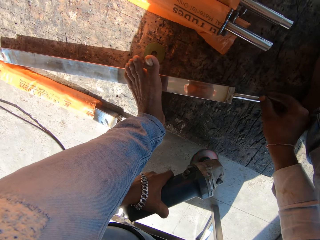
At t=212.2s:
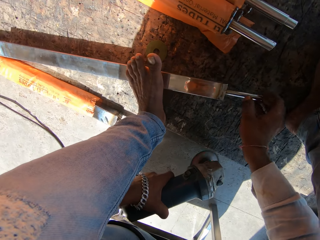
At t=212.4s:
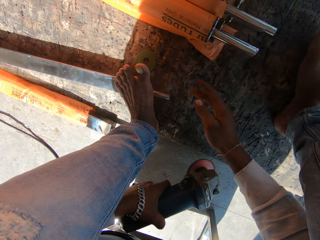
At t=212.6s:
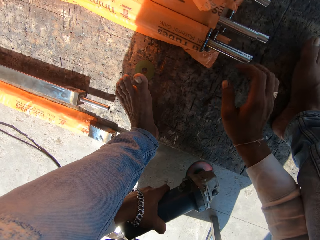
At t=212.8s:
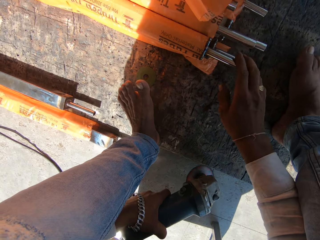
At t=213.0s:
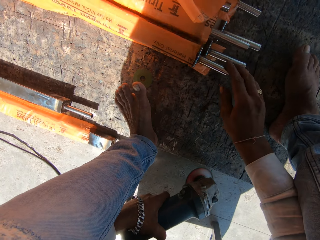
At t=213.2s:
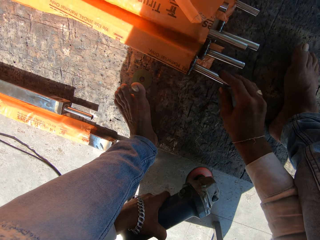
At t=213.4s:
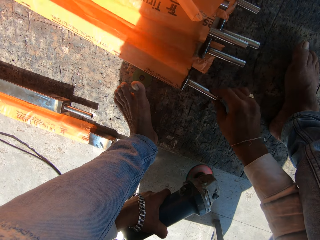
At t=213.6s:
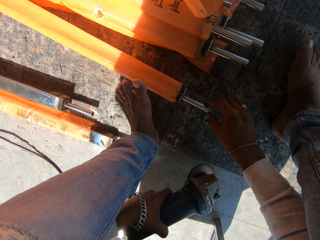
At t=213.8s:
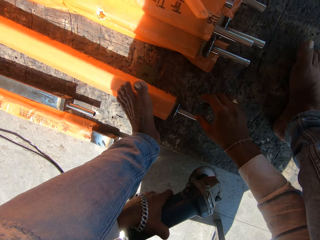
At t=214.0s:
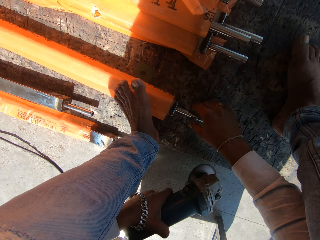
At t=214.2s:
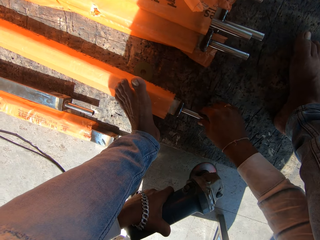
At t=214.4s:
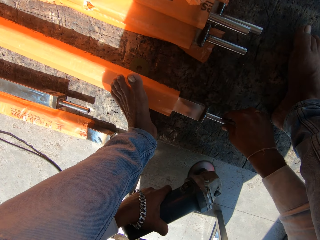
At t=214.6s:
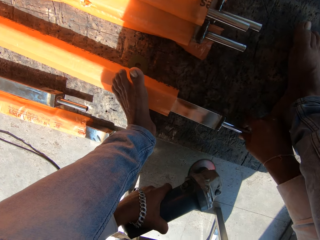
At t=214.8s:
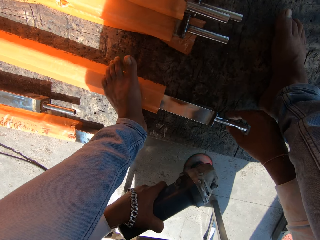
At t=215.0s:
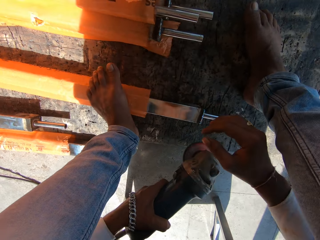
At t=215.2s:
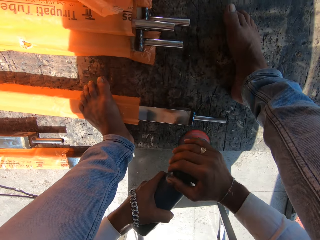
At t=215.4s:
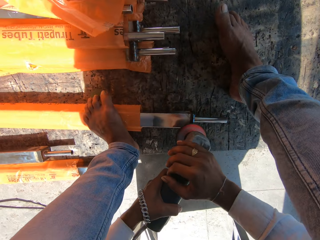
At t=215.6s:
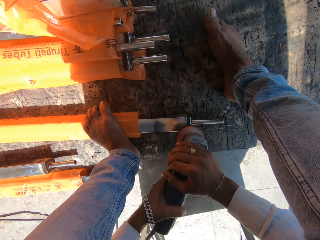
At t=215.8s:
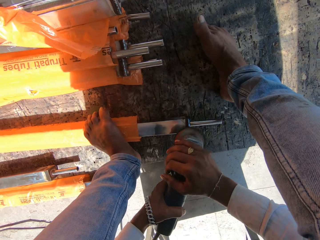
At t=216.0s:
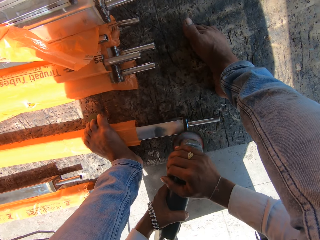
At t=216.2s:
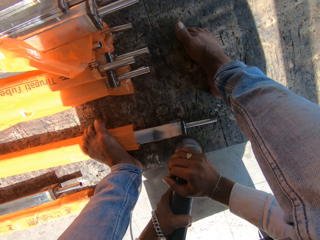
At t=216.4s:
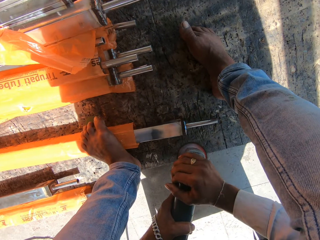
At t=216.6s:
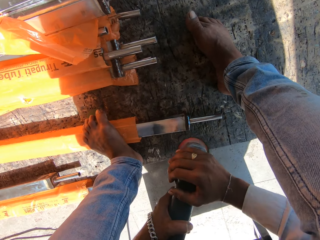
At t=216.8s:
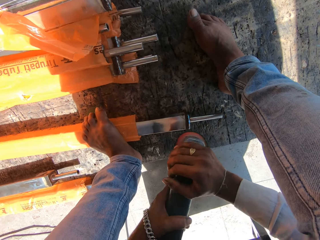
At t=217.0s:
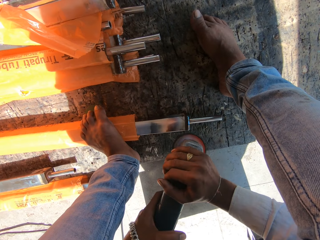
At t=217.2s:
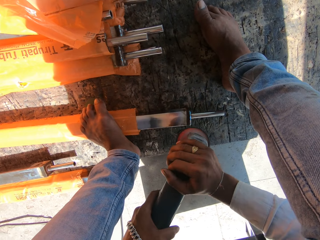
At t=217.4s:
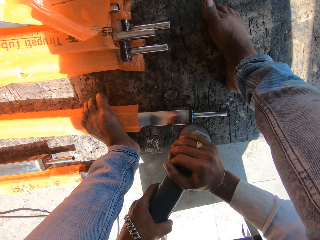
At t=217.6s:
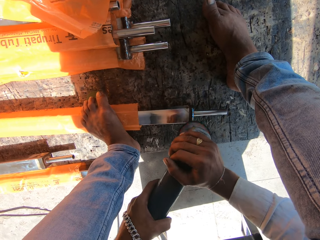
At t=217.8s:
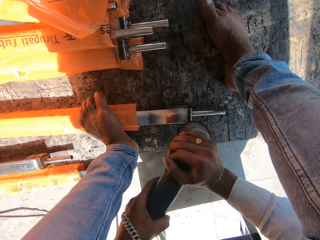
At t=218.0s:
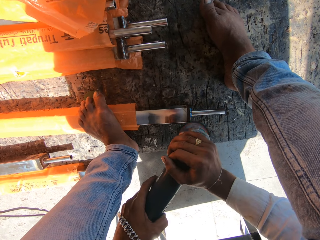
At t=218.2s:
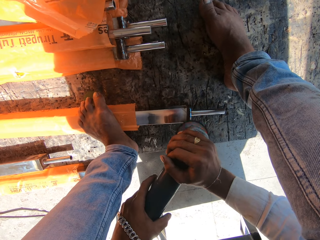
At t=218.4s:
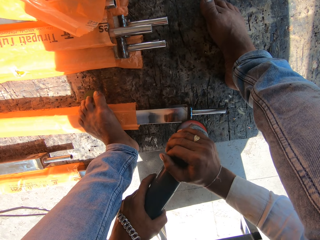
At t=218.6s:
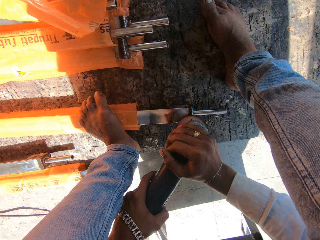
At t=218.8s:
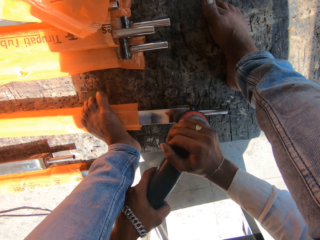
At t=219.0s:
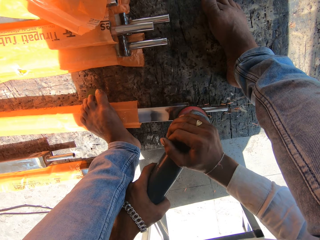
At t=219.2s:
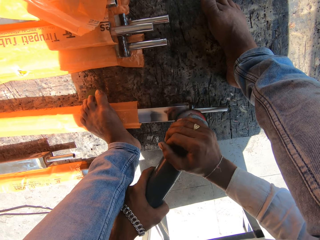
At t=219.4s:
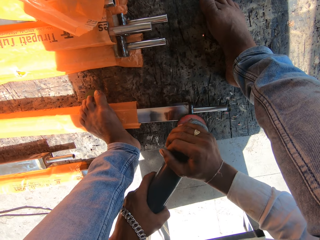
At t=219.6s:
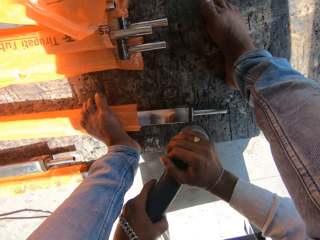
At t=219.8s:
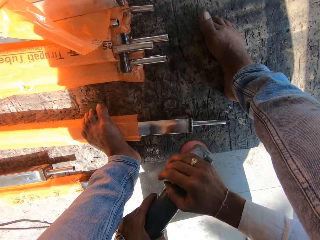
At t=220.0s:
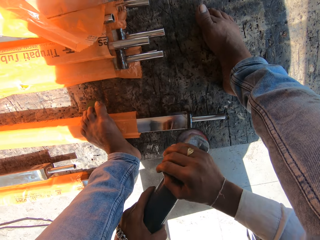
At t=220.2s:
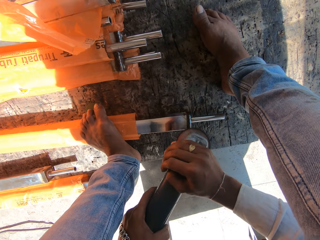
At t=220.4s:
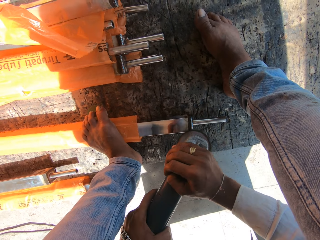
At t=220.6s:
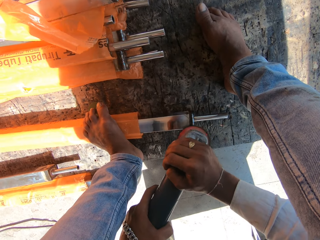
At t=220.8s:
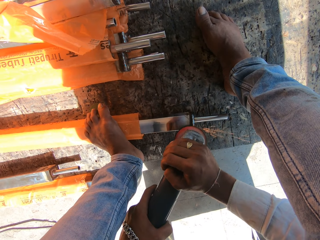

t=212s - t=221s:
The camera wearer pushes the aluminum rod aside with his right hand. He rolls an aluminum rod from the stack of aluminum rods beneath his left foot with his right hand. He picks another metal. He pulls the metal from a plastic paper. He smoothens the metal with the angle grinder. He sharpens the edge of the aluminum rod with the rotary tool in his hands.

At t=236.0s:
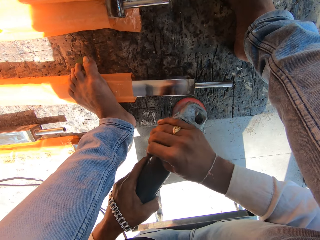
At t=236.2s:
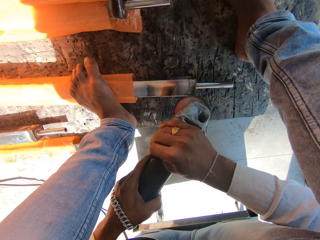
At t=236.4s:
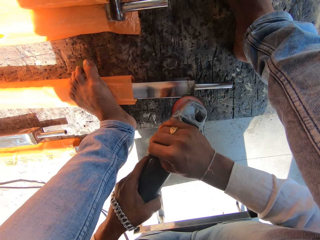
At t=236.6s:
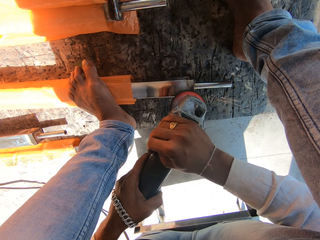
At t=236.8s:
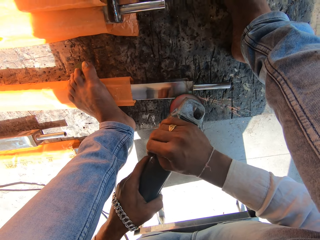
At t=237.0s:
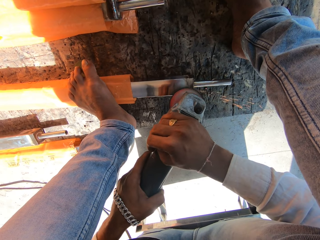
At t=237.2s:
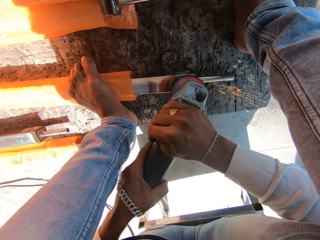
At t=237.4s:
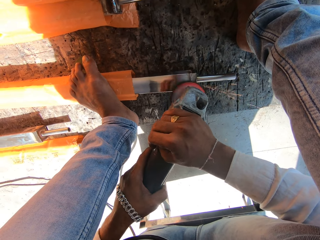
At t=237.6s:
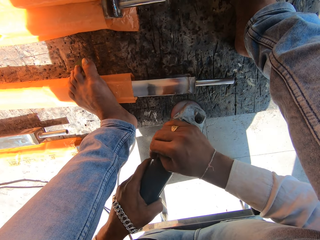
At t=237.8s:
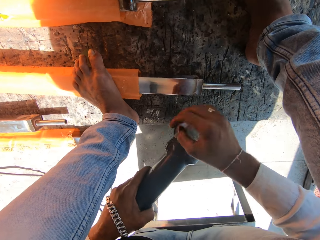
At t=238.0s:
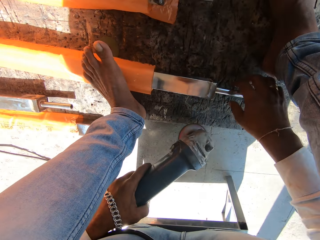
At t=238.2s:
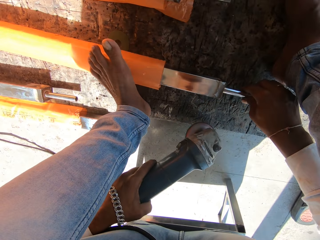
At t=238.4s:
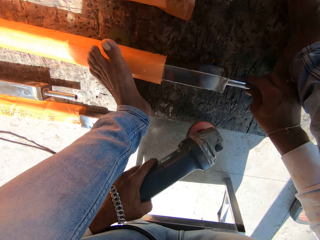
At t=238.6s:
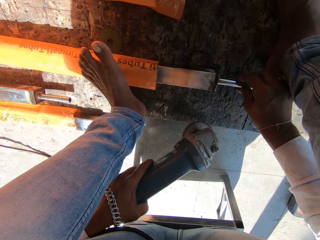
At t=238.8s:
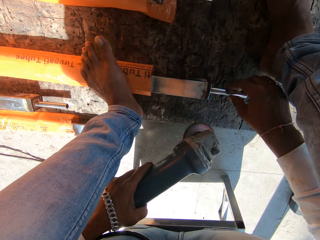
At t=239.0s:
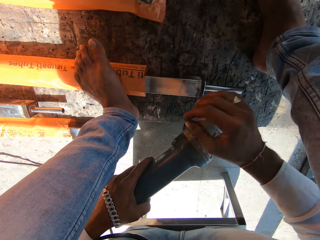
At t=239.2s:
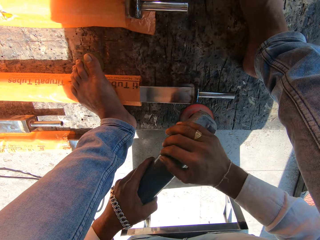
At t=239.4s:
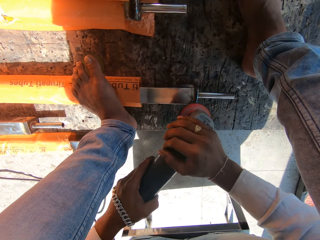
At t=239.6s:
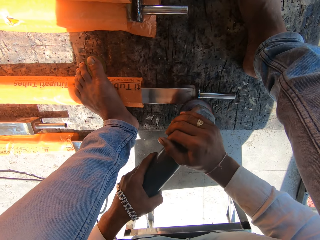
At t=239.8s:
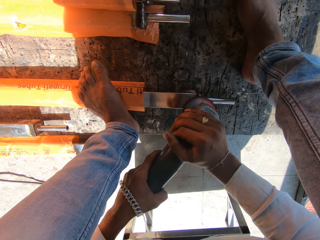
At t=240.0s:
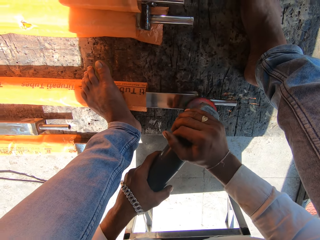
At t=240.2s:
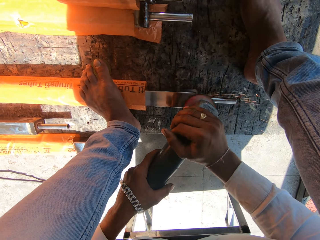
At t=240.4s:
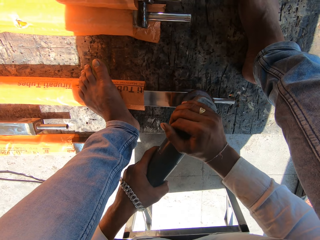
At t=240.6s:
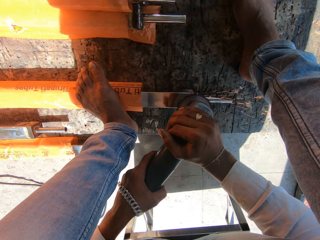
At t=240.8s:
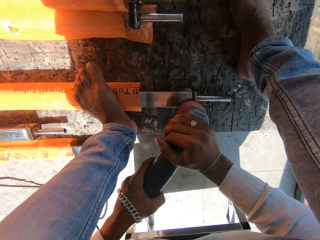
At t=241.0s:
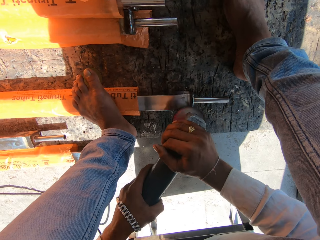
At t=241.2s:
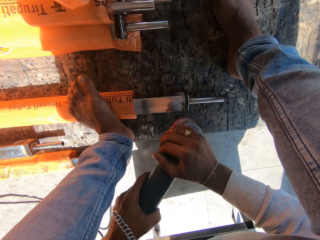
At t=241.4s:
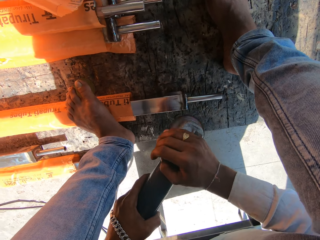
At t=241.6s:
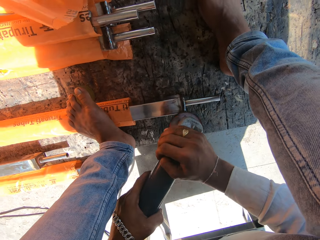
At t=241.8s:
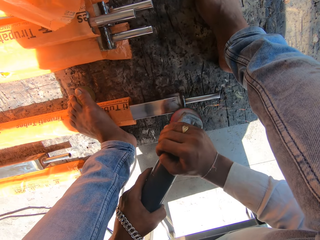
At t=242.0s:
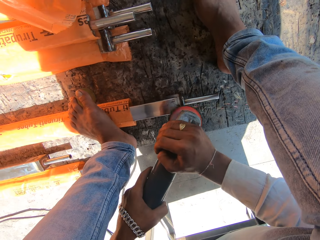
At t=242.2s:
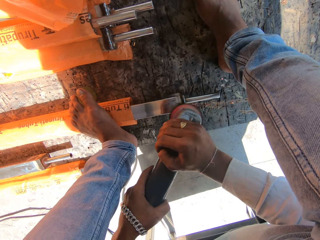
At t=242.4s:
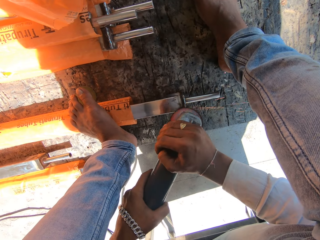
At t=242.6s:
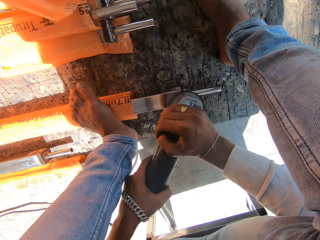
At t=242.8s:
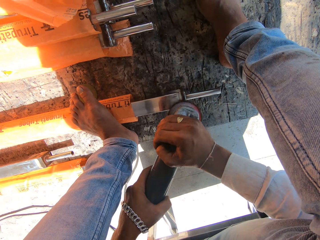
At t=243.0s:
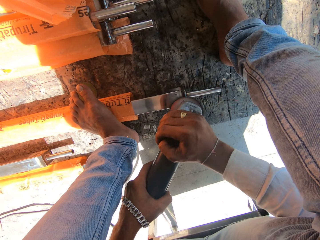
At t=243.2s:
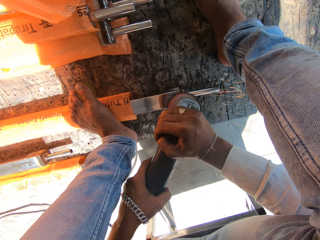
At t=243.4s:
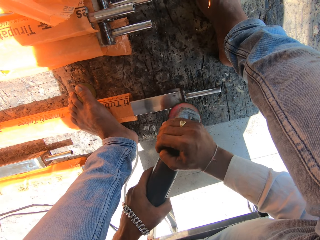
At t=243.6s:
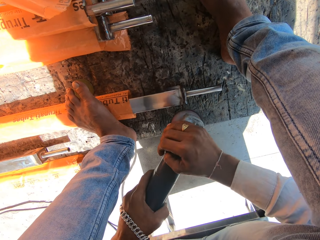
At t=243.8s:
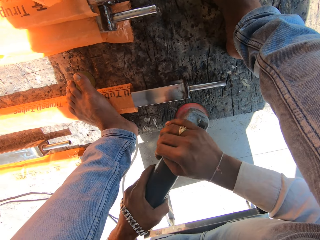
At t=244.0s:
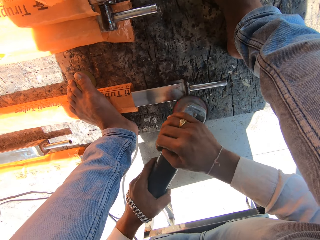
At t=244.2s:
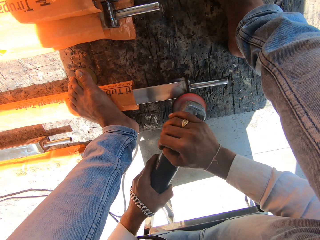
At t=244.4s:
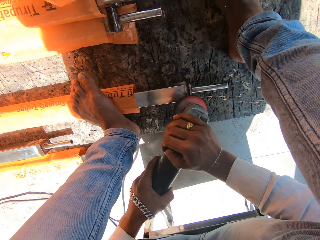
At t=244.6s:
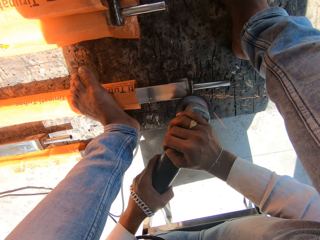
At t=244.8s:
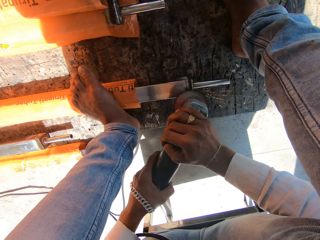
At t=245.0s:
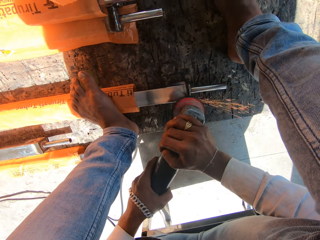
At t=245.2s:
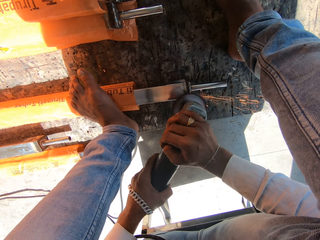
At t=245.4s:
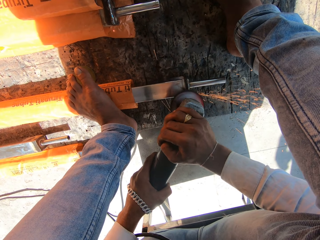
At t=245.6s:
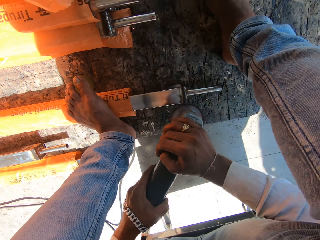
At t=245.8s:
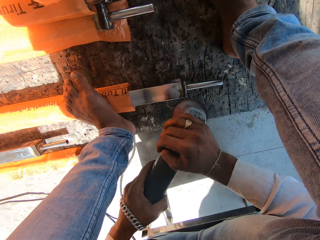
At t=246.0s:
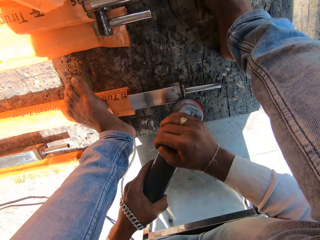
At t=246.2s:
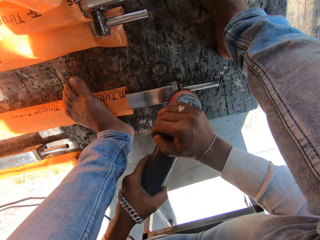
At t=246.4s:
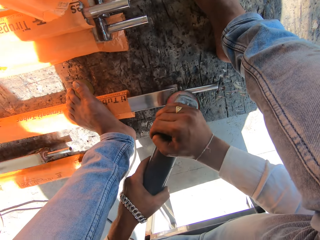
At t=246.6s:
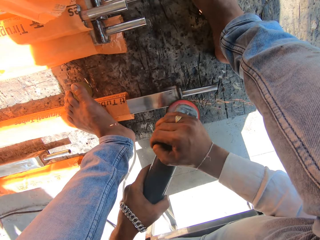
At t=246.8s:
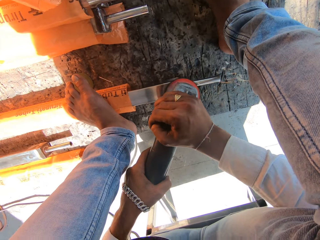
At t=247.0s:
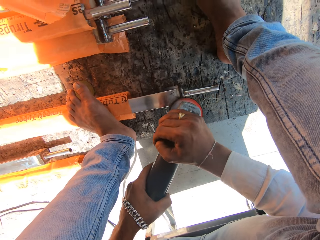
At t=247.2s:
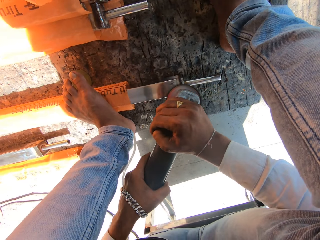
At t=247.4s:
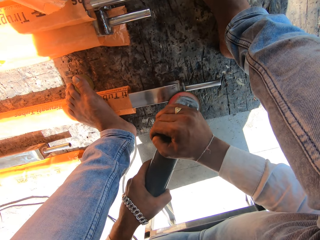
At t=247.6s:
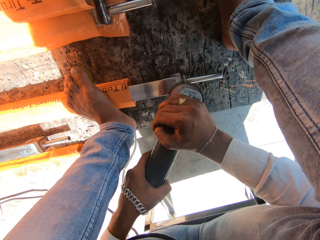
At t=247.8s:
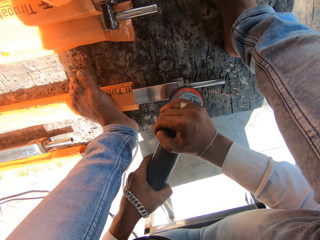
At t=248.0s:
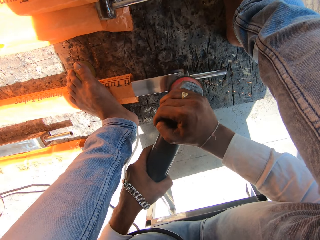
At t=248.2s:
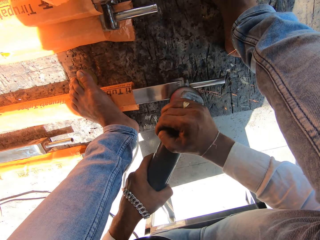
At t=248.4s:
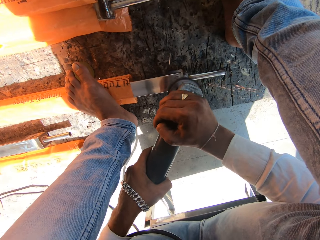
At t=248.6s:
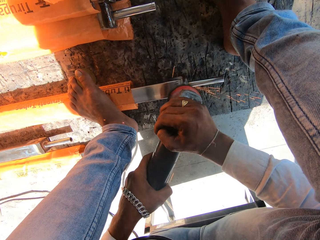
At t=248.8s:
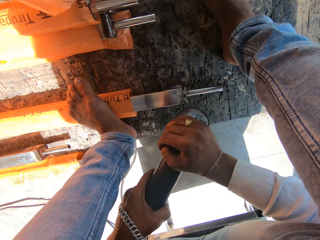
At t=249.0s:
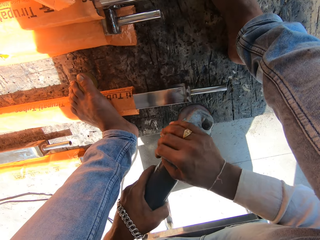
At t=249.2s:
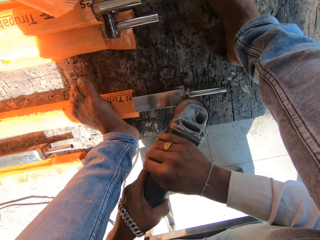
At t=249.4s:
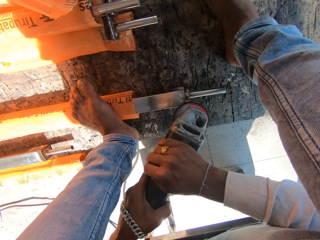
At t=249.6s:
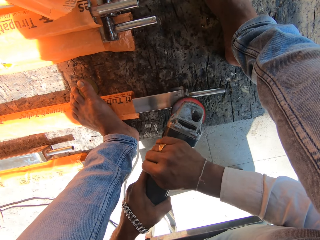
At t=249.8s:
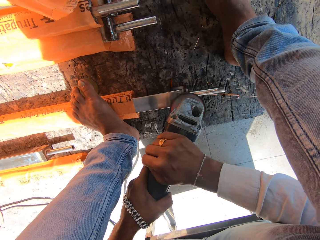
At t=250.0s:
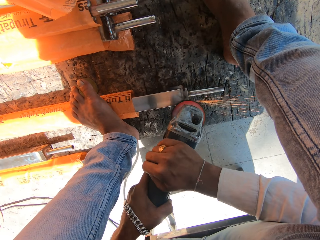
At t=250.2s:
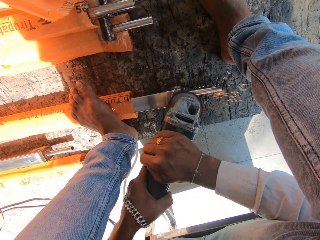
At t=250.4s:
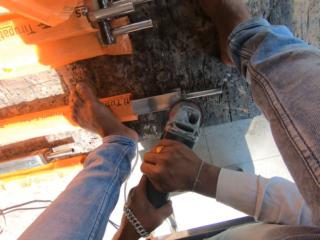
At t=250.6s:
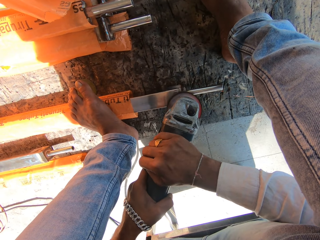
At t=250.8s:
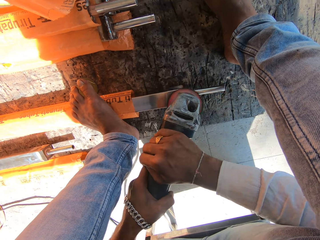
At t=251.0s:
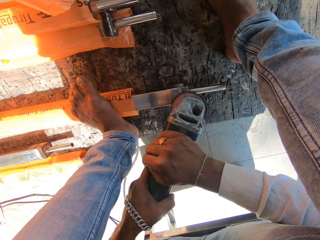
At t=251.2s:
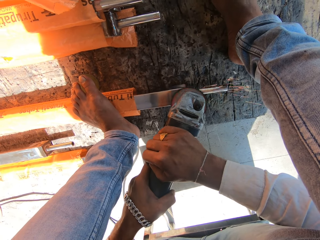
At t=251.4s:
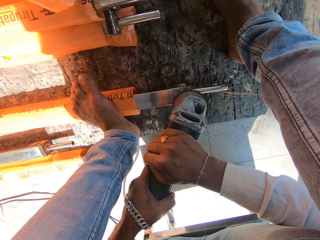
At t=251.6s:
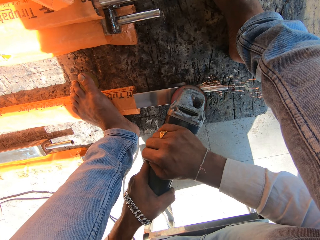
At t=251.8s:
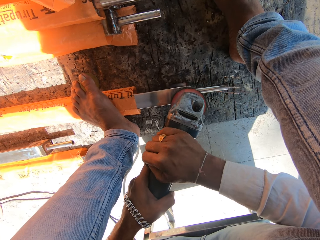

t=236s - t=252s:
The camera wearer removes his right hand from the rotary tool. He turns the edge of the aluminum rod with his right hand. He sharpens the edge of the aluminum rod with the rotary tool in his hands. He smoothens the metal with the angle grinder.
